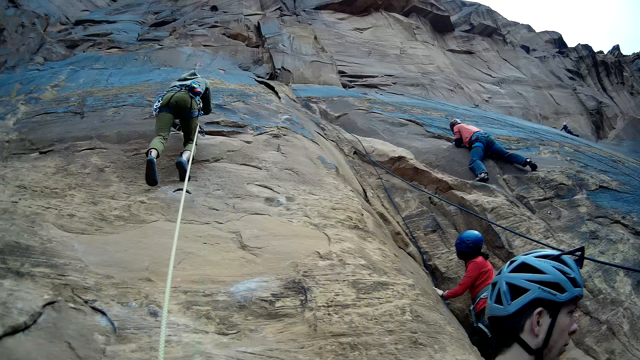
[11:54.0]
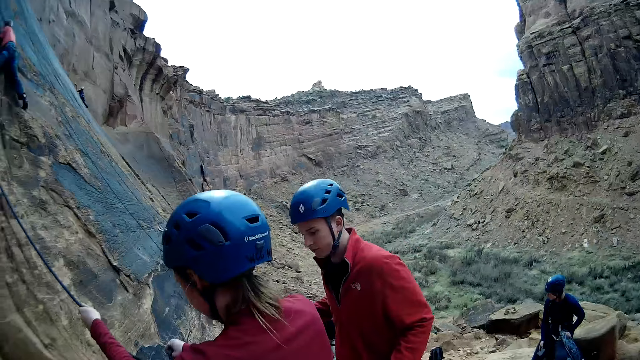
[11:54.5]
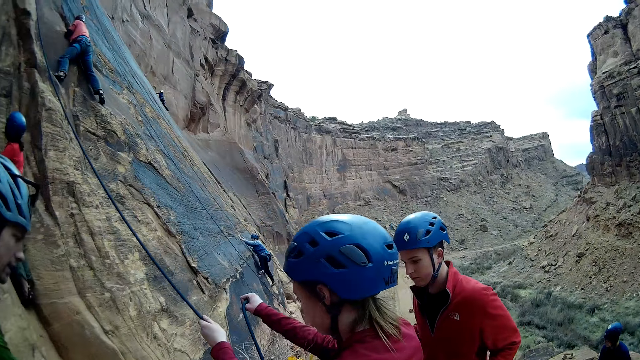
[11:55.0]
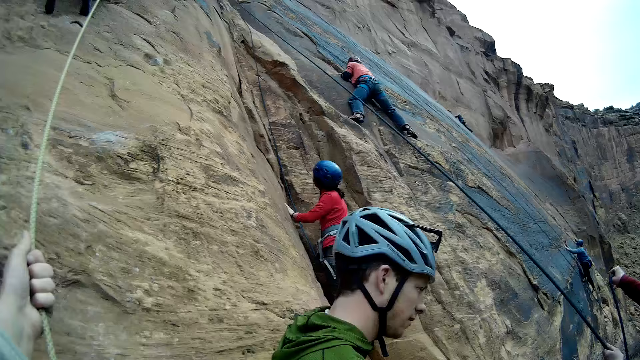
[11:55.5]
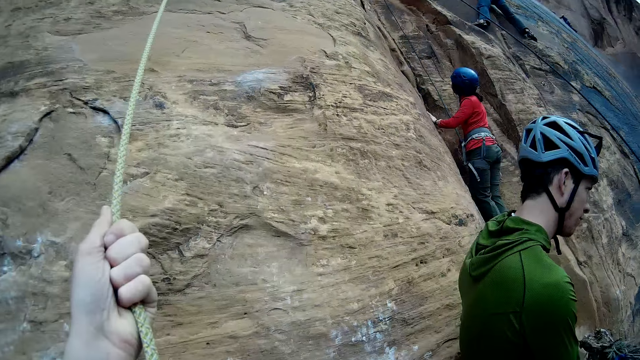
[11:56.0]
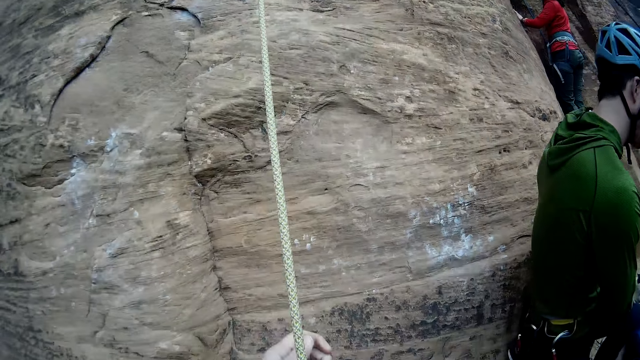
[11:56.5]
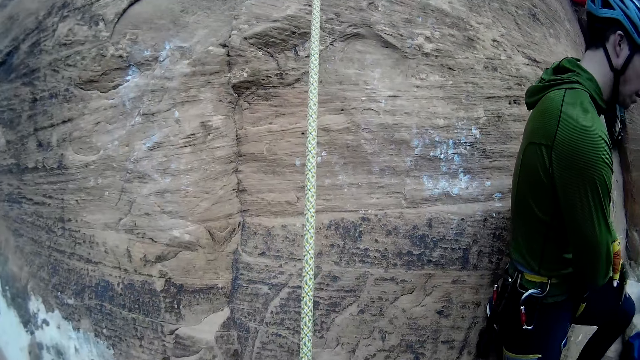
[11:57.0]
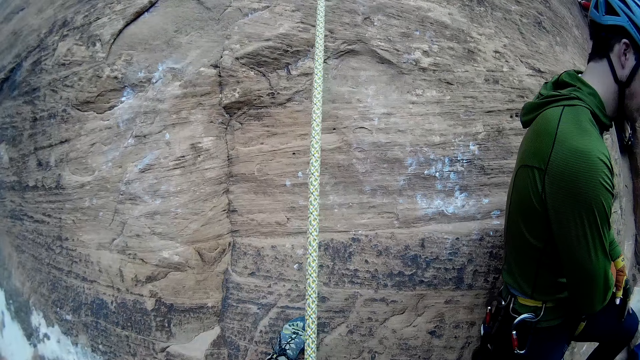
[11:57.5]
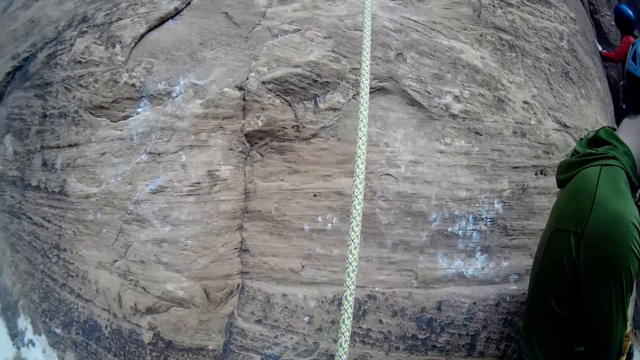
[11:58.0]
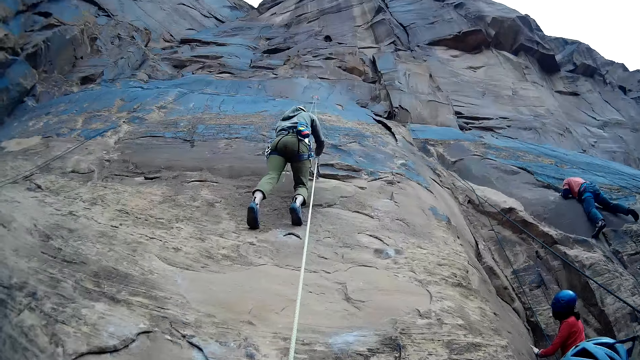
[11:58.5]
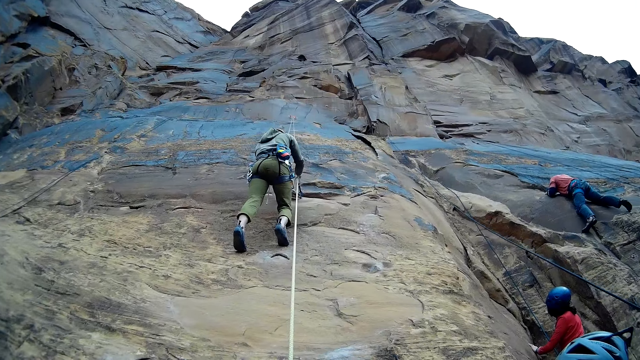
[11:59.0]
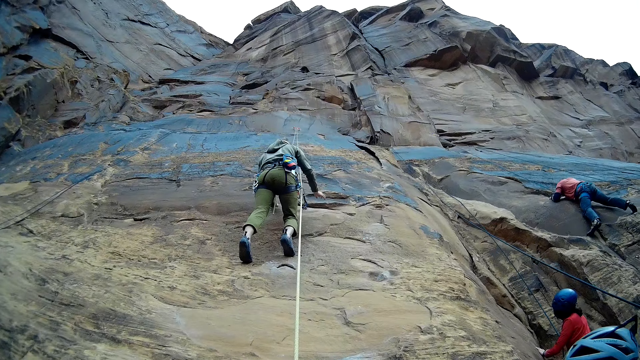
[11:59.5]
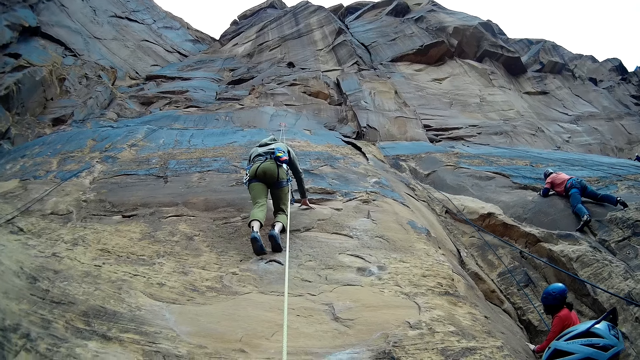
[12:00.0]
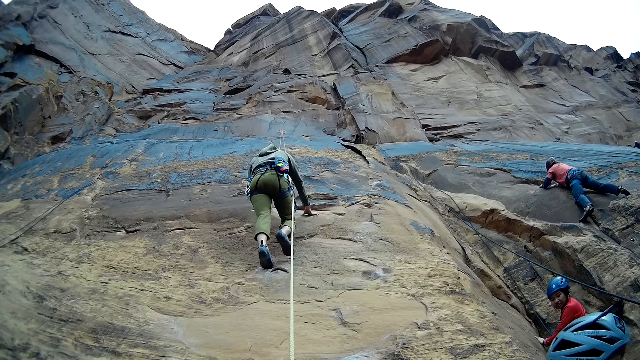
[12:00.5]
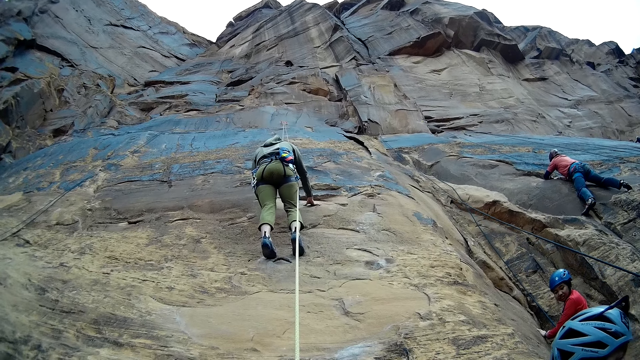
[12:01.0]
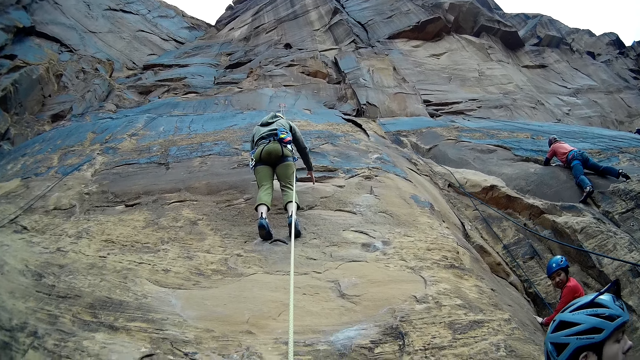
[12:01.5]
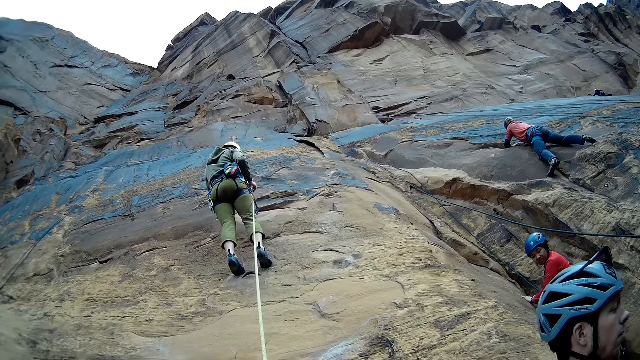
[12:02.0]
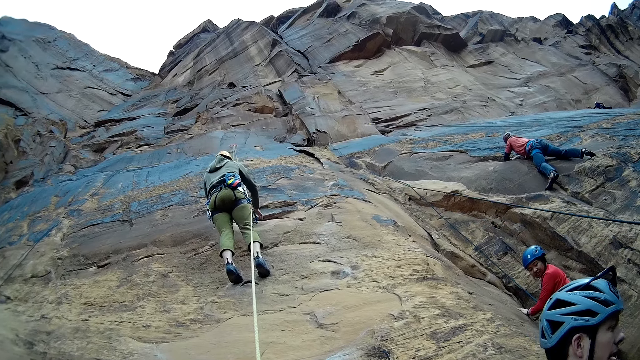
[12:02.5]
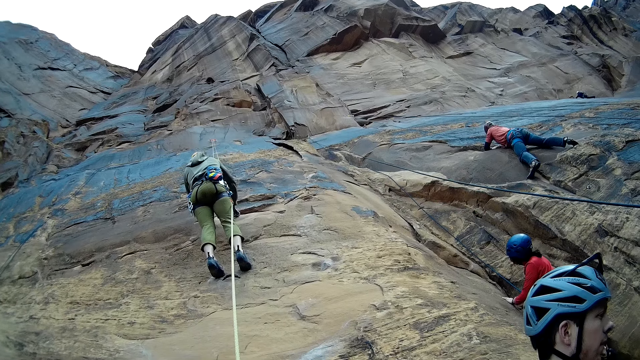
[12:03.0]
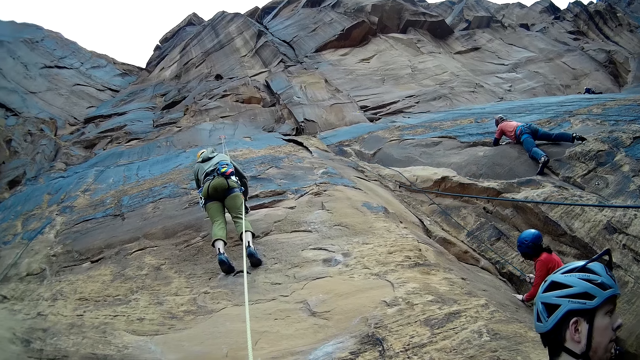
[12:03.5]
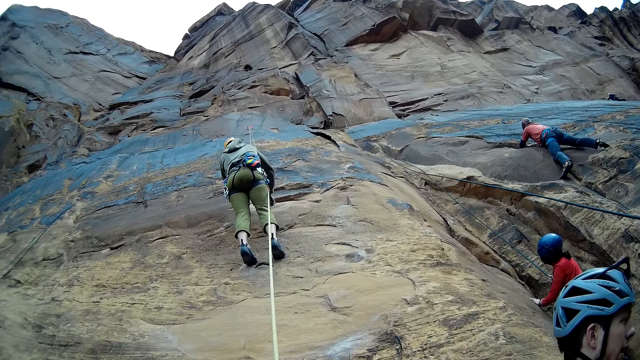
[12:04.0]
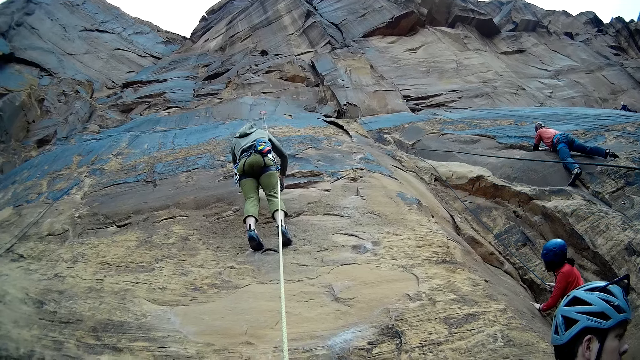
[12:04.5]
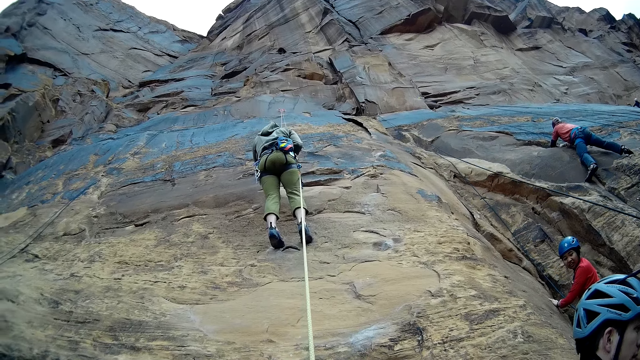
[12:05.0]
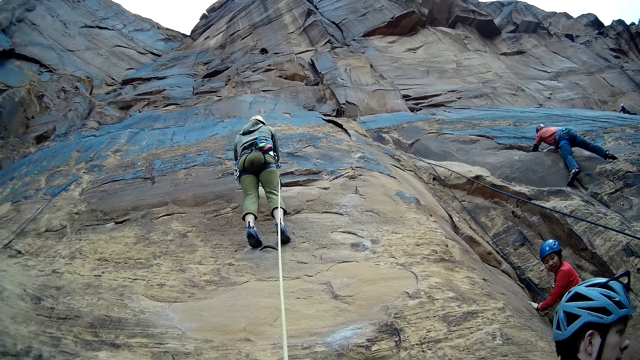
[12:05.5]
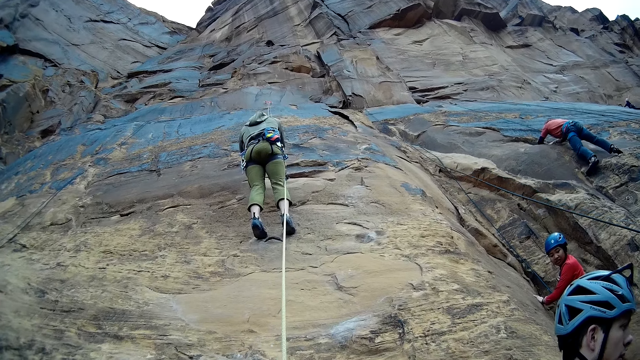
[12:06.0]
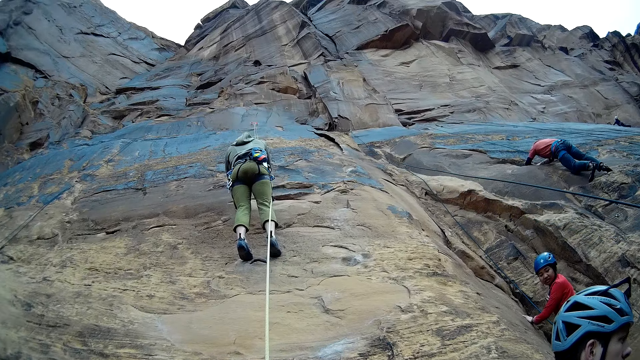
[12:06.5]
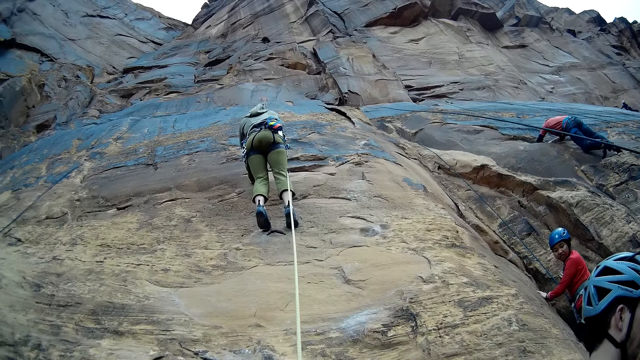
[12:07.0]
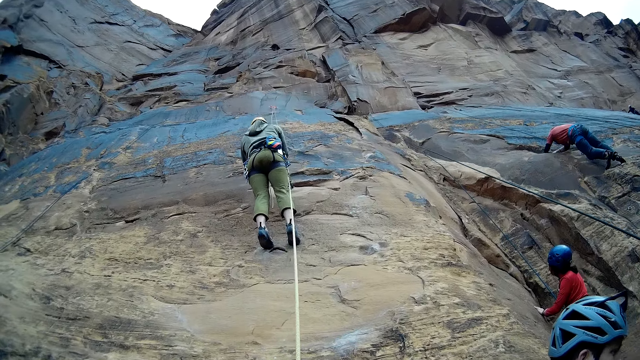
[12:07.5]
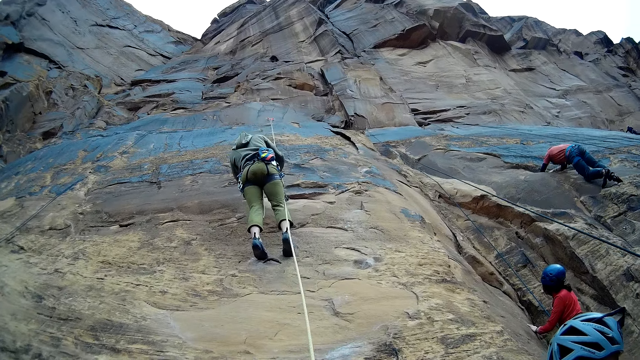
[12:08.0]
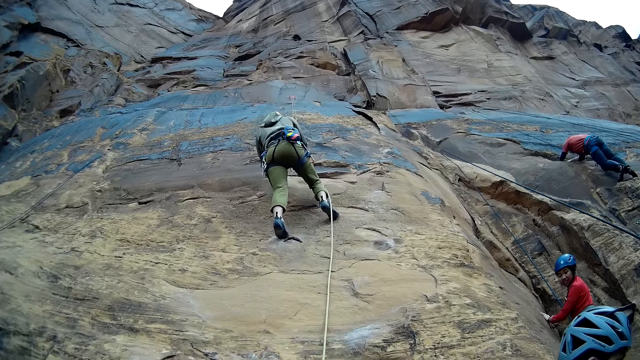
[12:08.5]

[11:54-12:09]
The camera wearer looks around. A woman tightens the climbing rope on a quickdraw. The camera wearer pulls the long straight dynamic rope or climbing rope on the mountain with his left hand. He looks around and moves his left hand. He looks at a man. The man places his hands on the rock, moves down the rock, lifts his hand from the rock, and places his right hand on the rock. Another woman touches the climbing rope and turns her head. Another man climbs the rock.

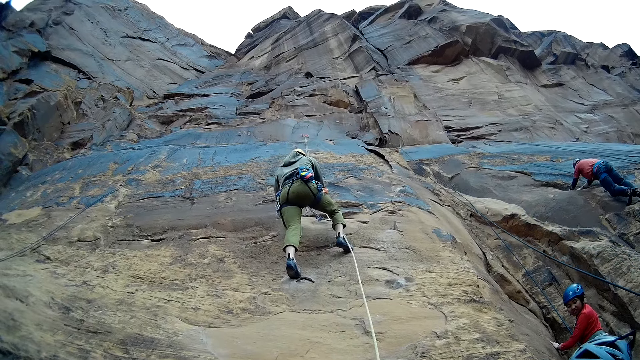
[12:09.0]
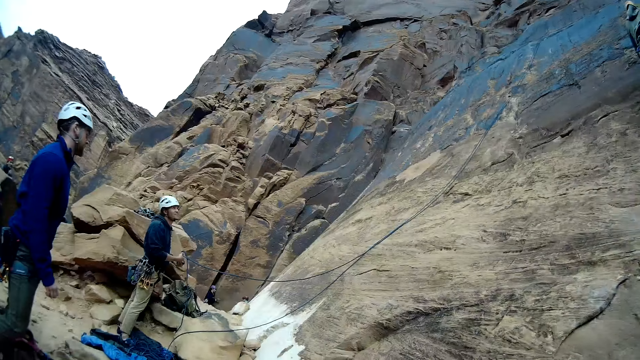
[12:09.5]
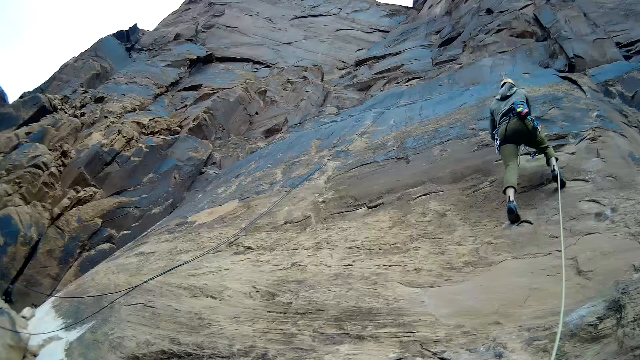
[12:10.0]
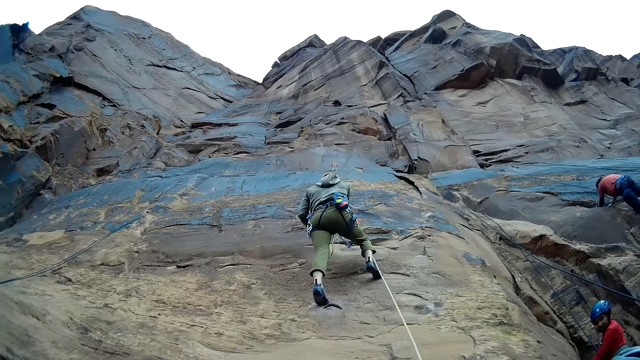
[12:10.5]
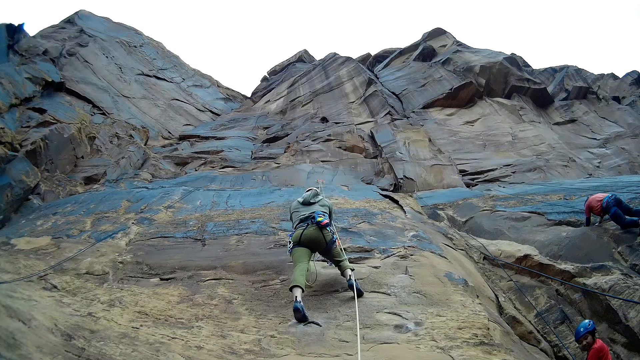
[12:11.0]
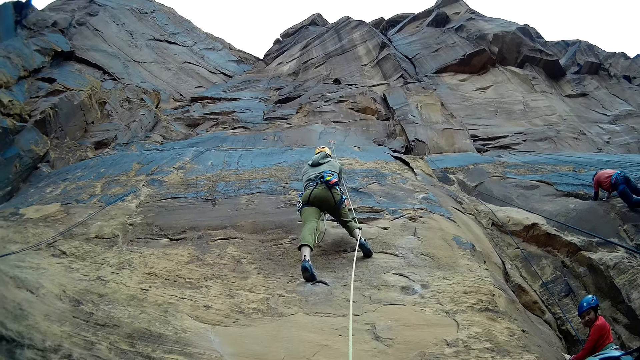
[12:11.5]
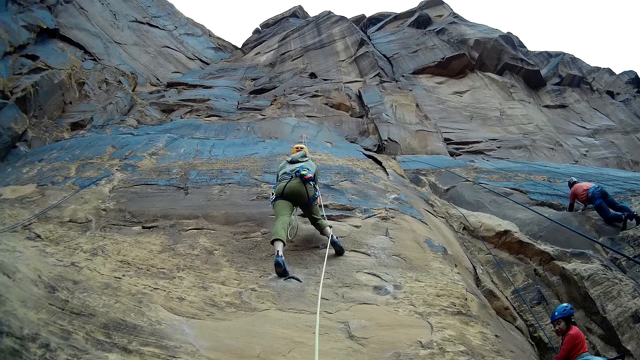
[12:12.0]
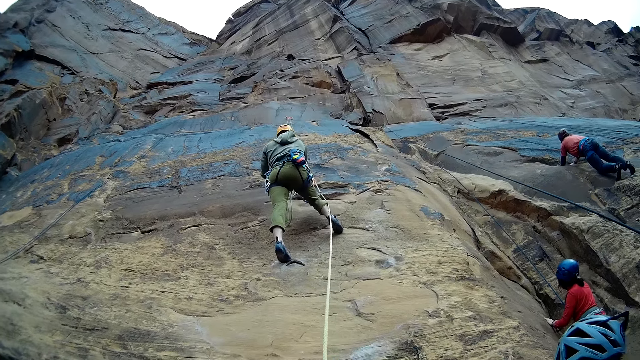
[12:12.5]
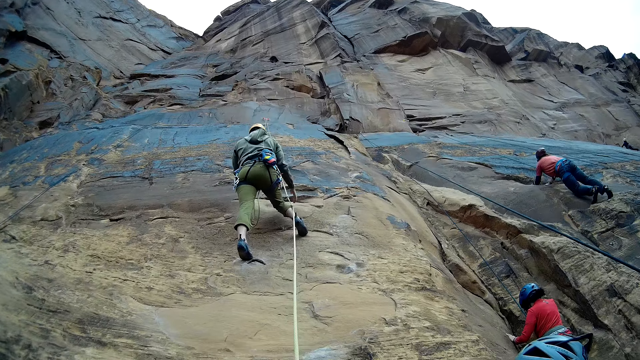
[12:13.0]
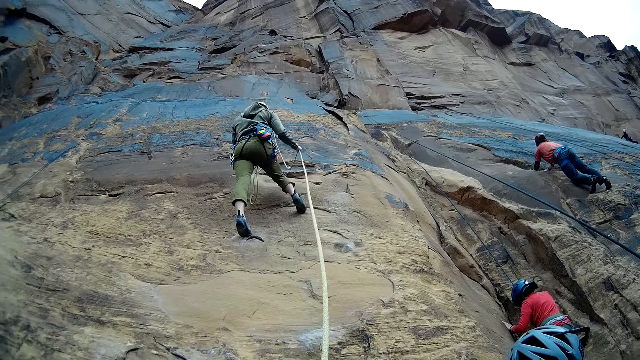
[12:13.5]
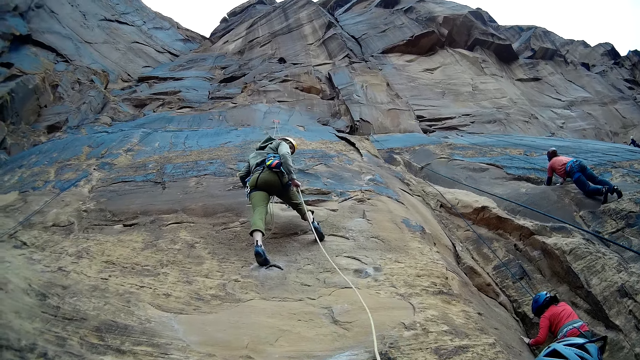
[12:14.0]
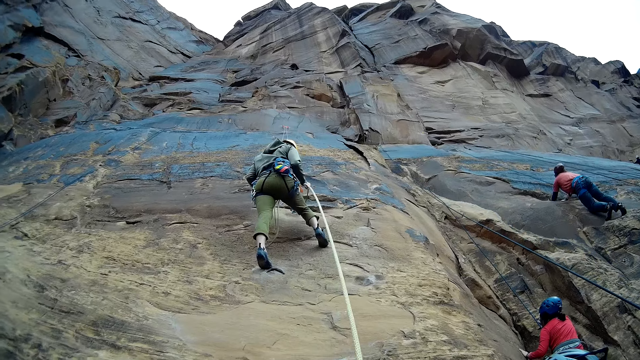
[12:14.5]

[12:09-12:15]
A man climbs the rock. The camera wearer looks around. The man holds the climbing rope and pulls the climbing rope.
